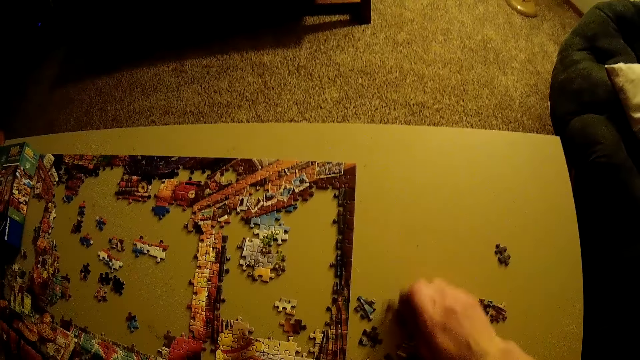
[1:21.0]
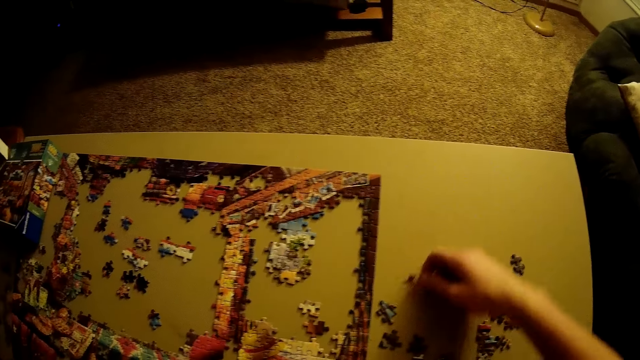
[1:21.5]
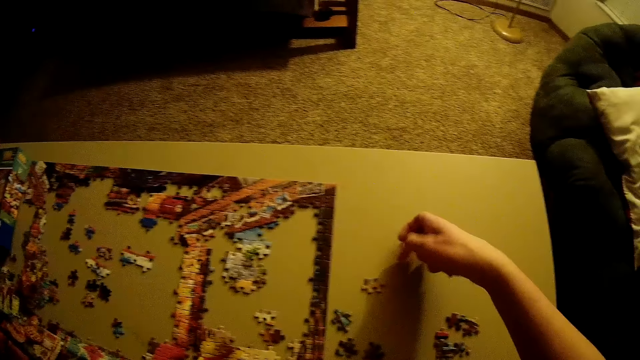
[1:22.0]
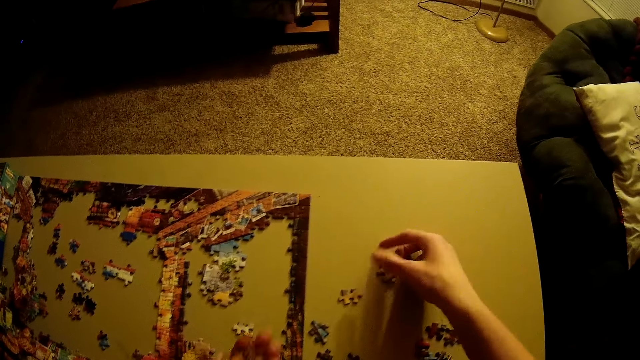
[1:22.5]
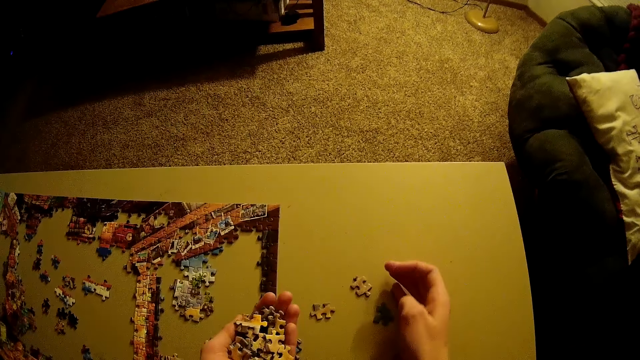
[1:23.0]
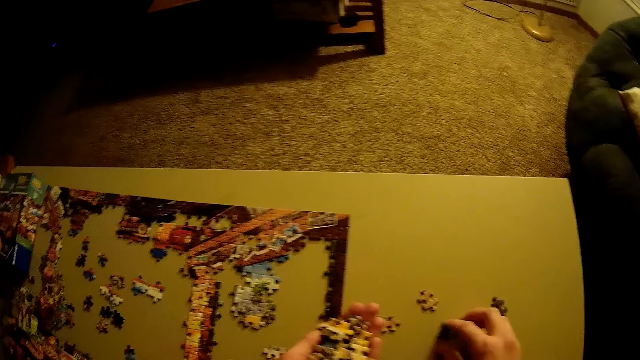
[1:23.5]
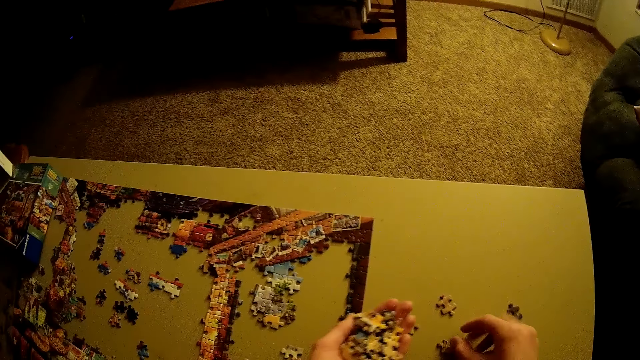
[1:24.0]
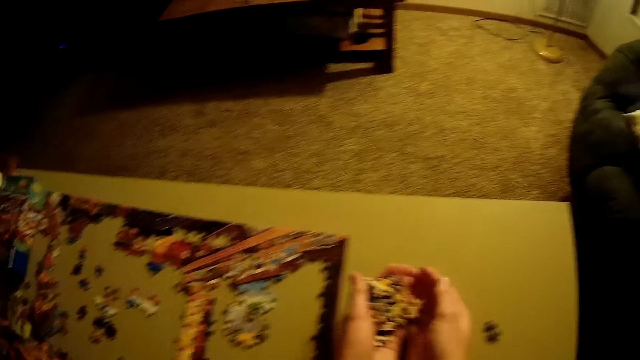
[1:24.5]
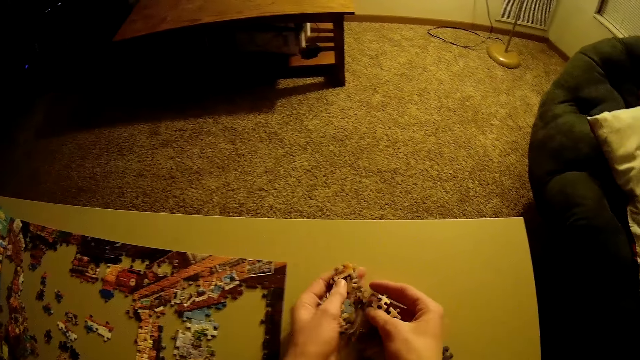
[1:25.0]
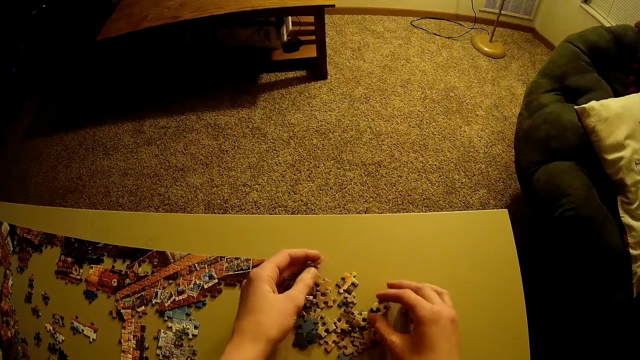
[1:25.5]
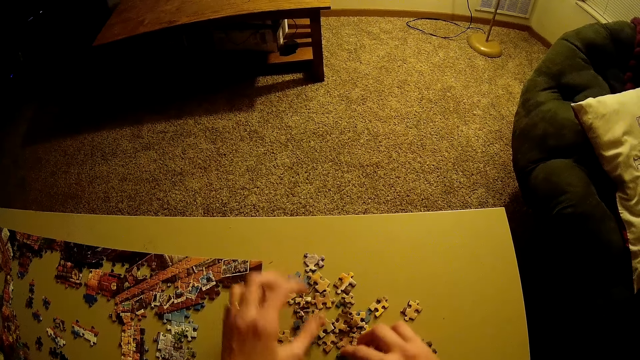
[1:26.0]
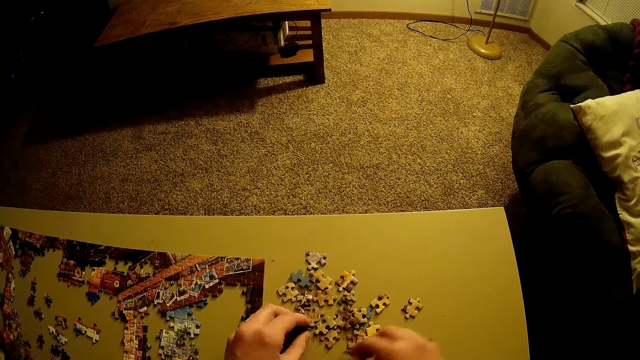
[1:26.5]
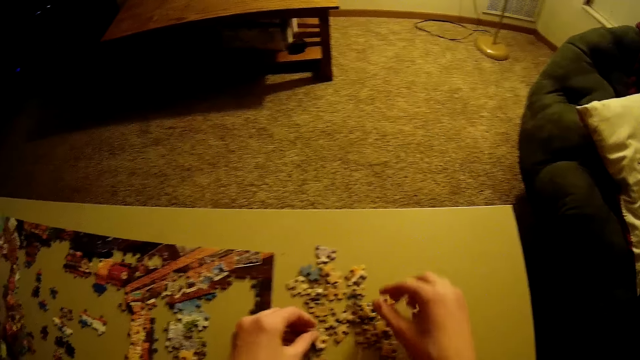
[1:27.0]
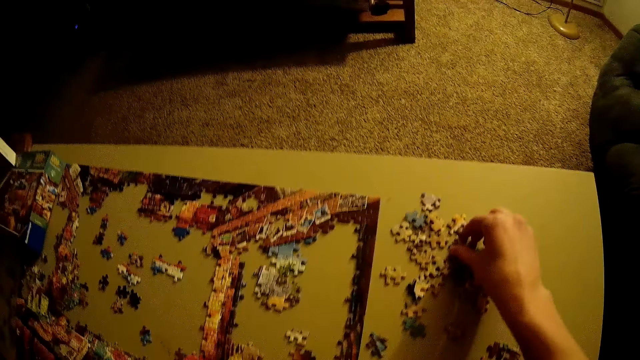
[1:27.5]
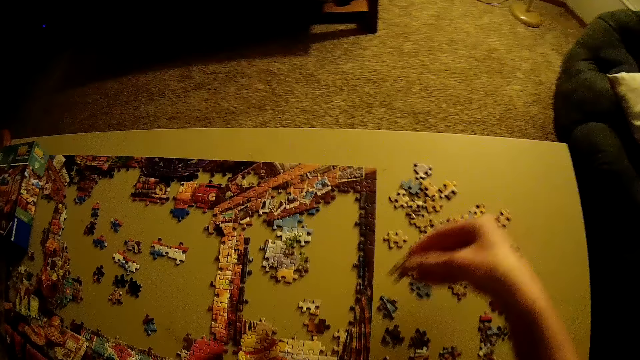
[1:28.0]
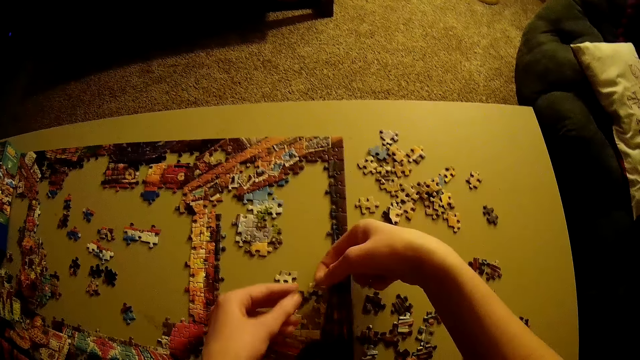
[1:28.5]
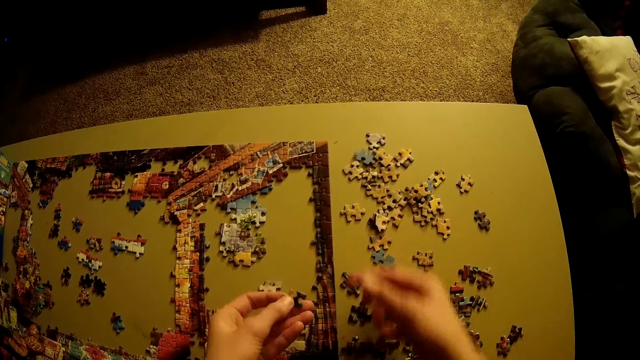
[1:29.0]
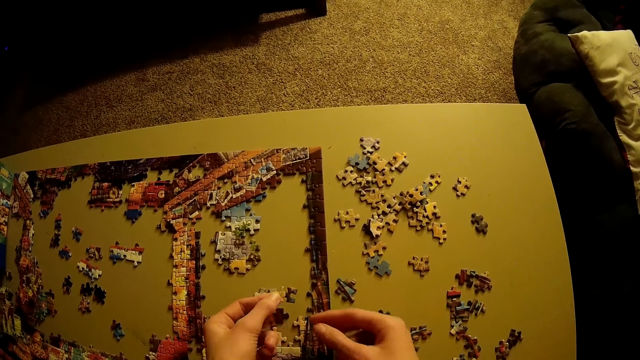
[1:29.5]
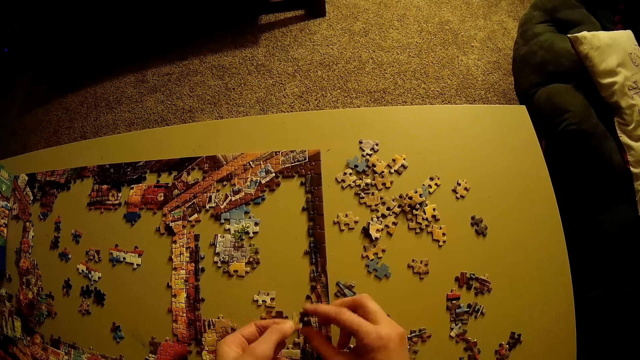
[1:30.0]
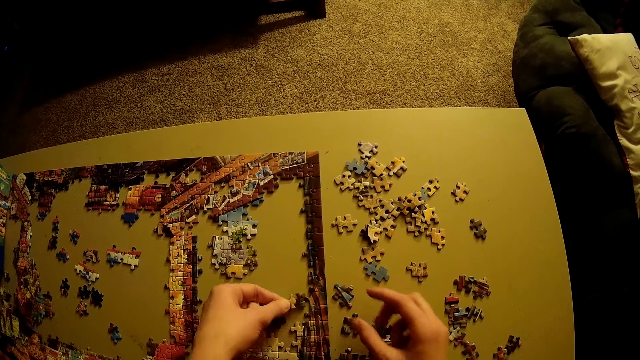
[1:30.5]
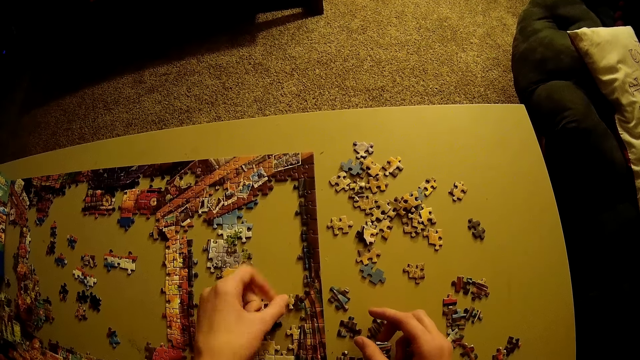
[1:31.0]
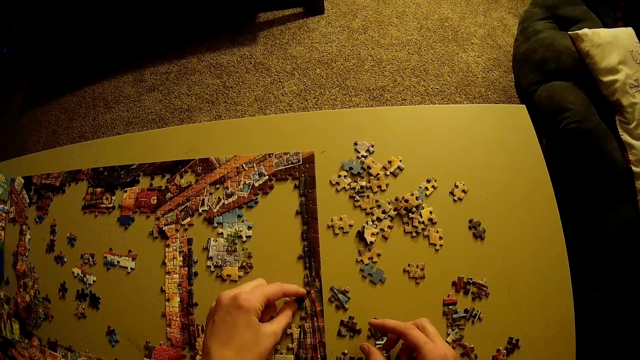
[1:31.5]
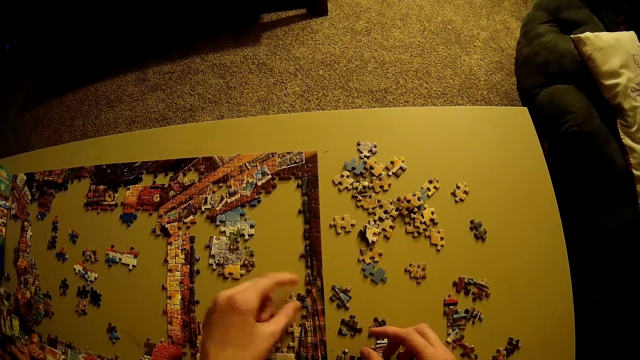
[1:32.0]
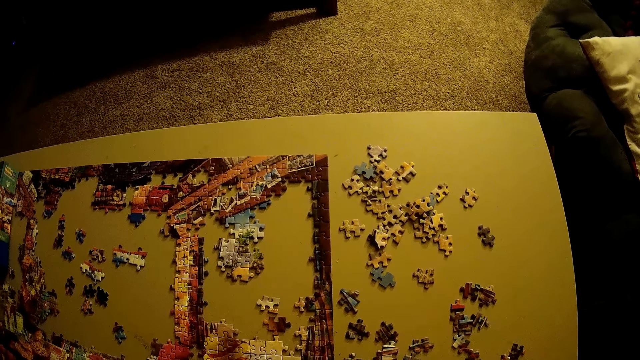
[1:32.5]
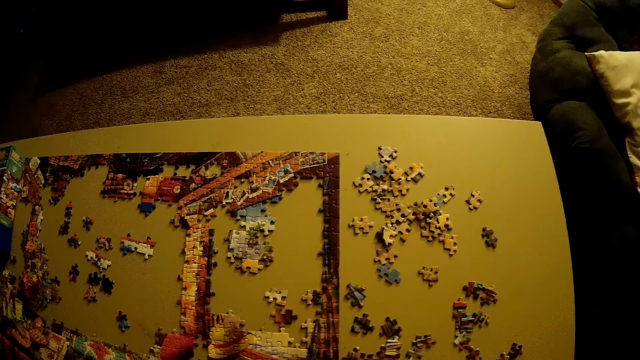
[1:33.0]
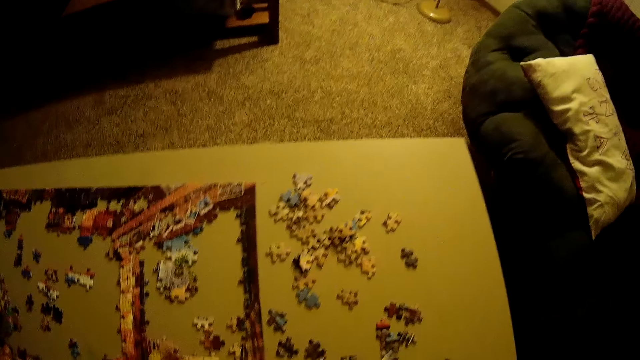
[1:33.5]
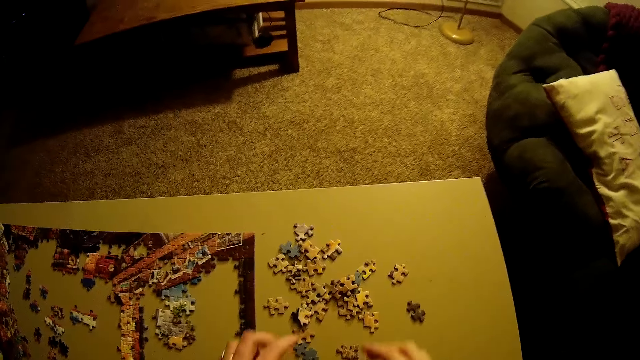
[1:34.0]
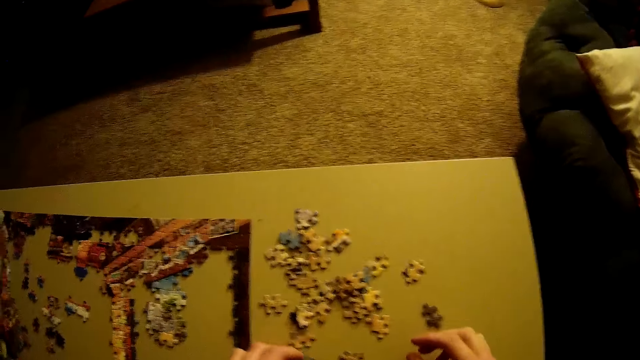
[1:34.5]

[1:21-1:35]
The camera wearer aligns puzzle pieces on the table. They lay out pieces of the puzzle on the table. They pour the puzzle pieces on the table. They pick up a puzzle piece. They fill the jigsaw puzzle with the puzzle piece. They arrange the puzzle. They touch the puzzle piece.

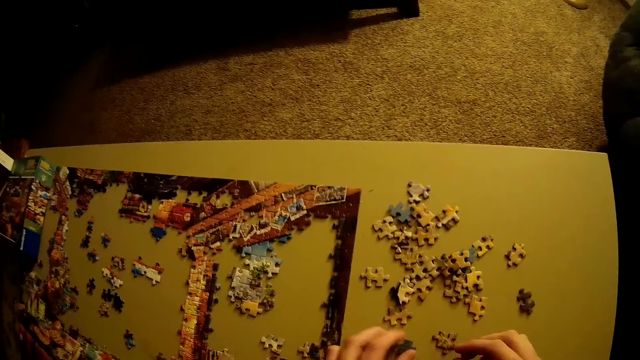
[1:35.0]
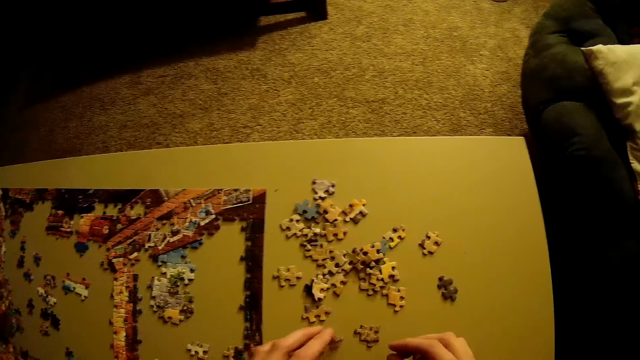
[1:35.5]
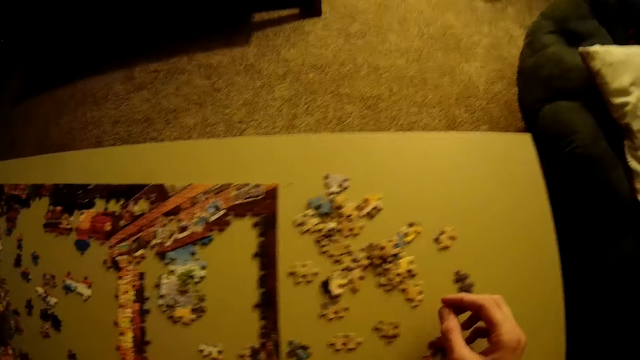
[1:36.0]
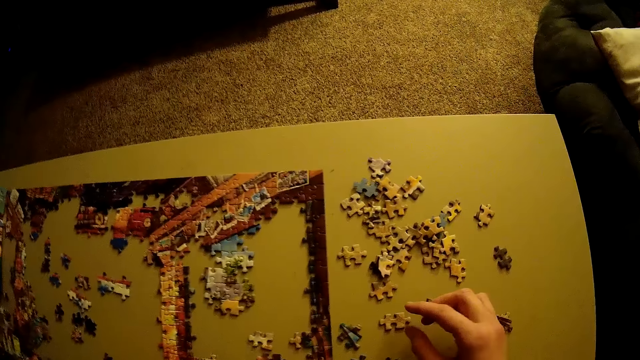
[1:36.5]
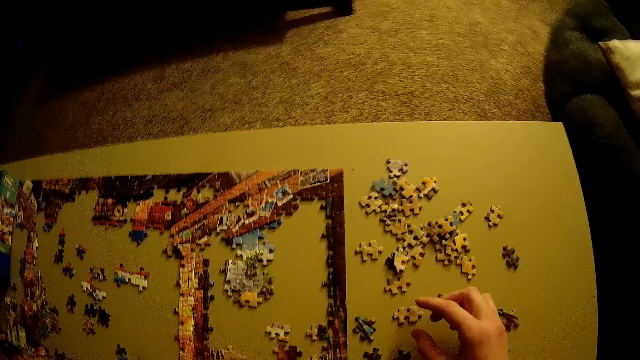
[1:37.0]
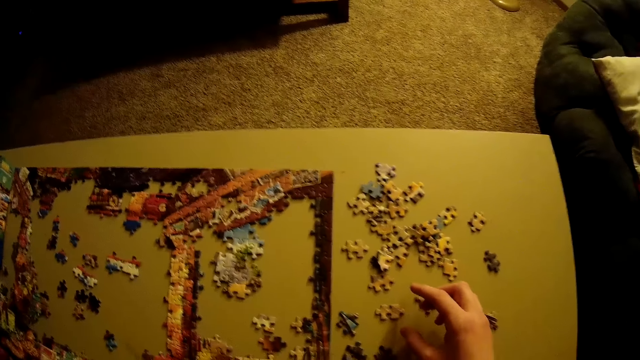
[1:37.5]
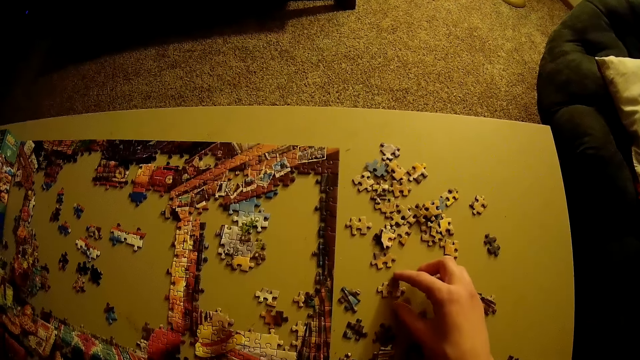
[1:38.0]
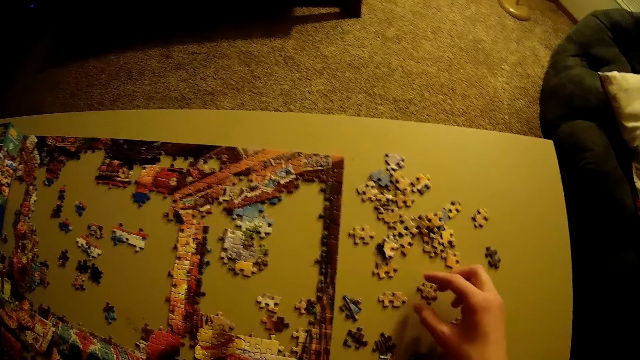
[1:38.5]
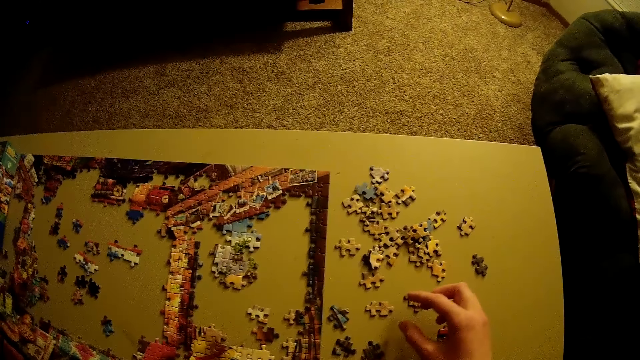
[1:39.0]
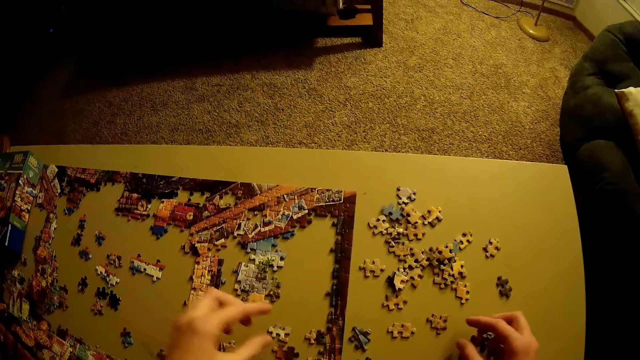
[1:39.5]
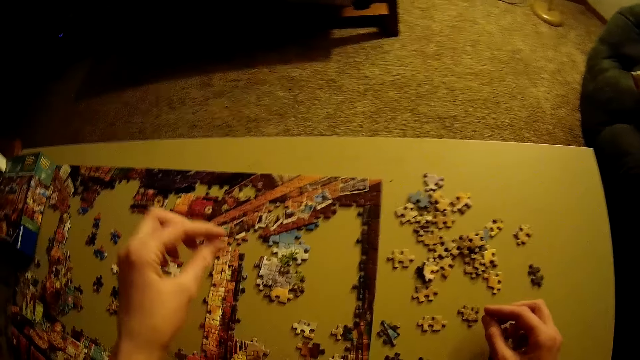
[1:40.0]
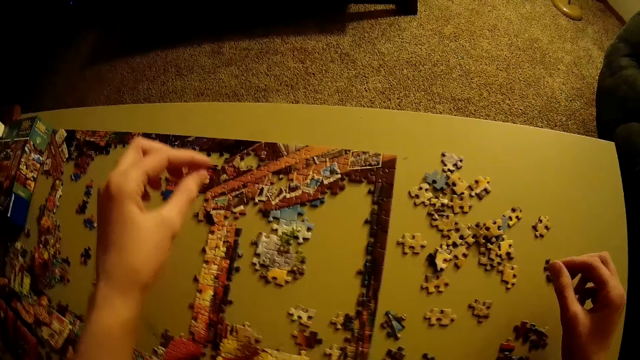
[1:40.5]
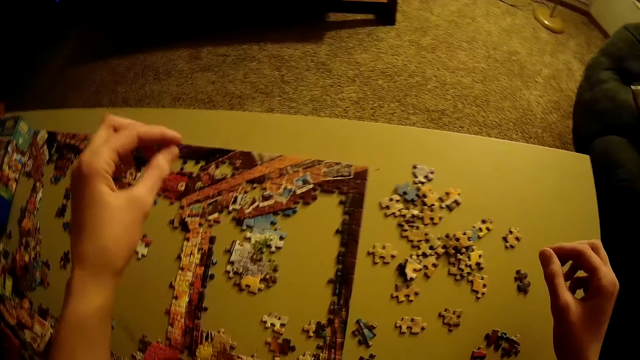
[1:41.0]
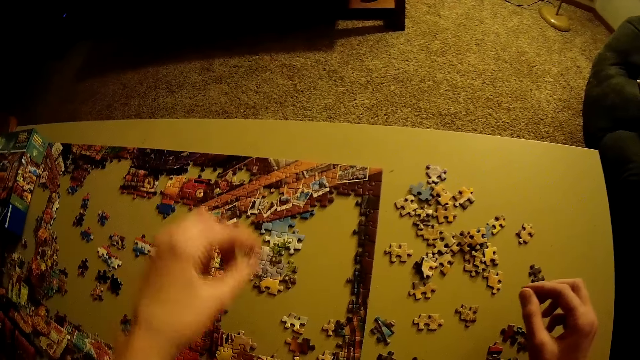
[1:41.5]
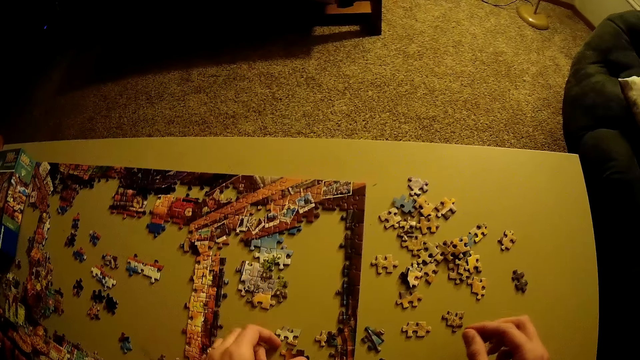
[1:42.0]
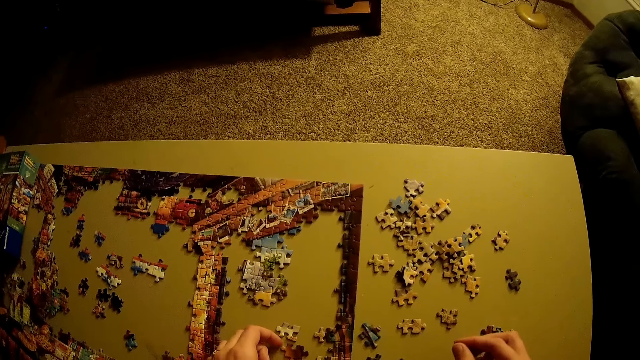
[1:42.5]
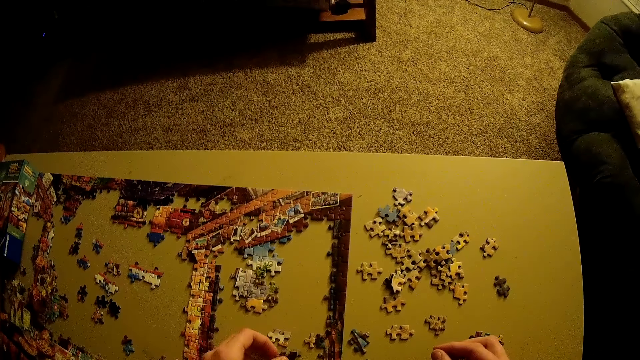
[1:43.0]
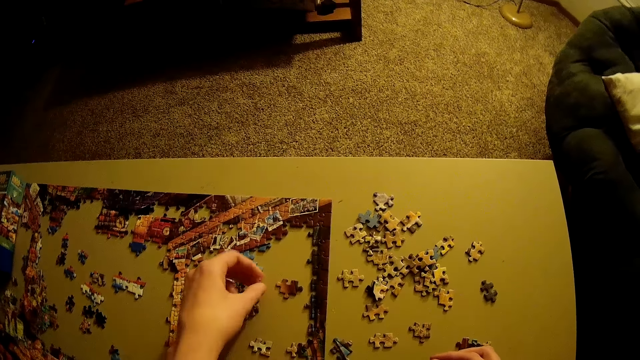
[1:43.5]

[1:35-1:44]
The camera wearer raises their hand. They move their hand. They pick up a puzzle piece. They place the puzzle piece on the table.
